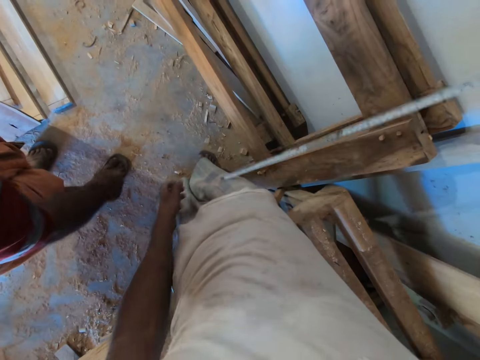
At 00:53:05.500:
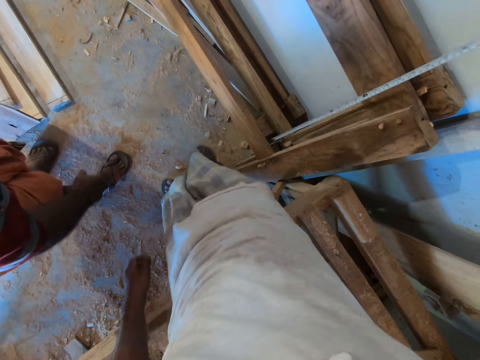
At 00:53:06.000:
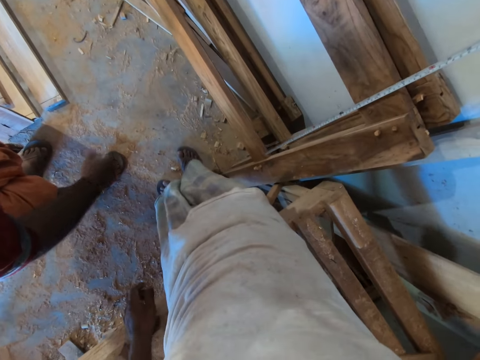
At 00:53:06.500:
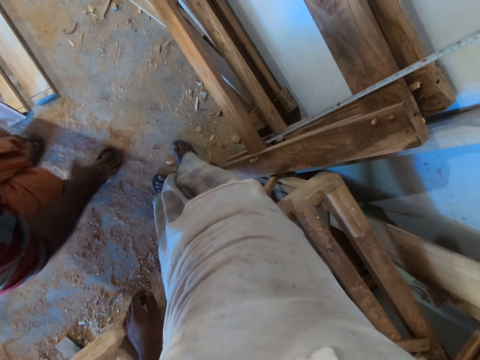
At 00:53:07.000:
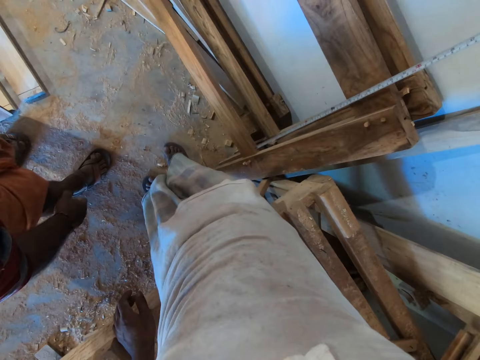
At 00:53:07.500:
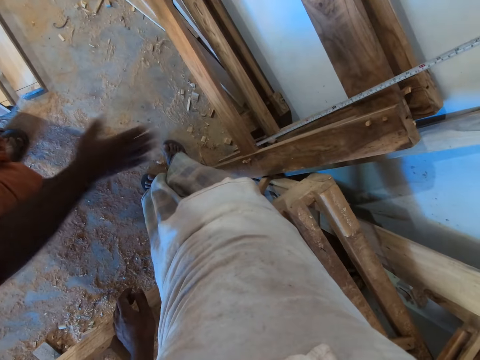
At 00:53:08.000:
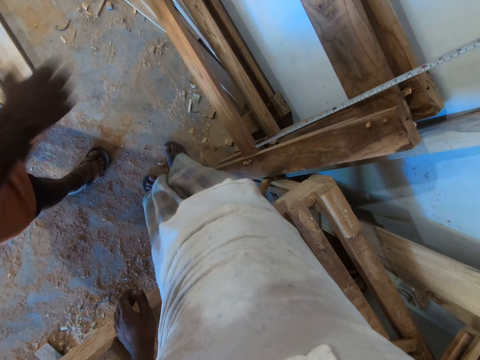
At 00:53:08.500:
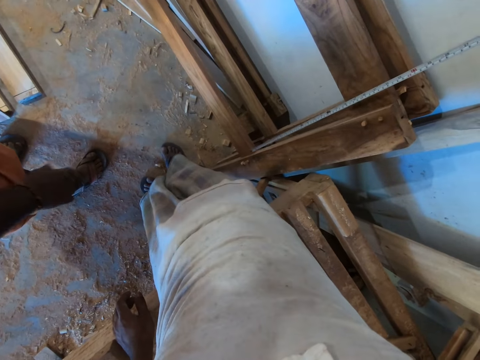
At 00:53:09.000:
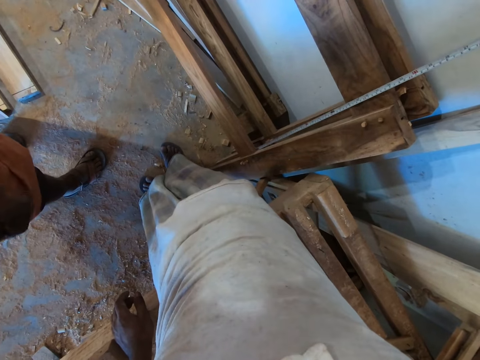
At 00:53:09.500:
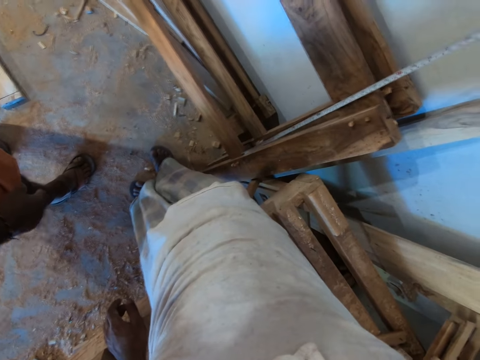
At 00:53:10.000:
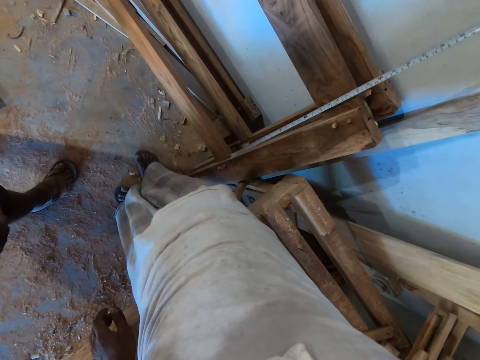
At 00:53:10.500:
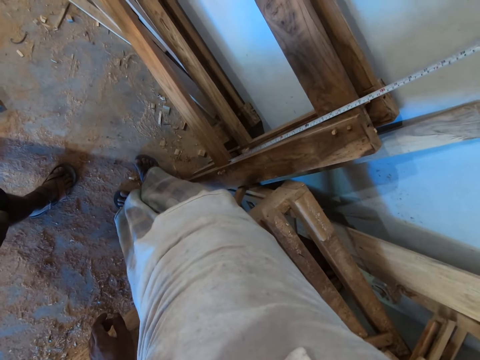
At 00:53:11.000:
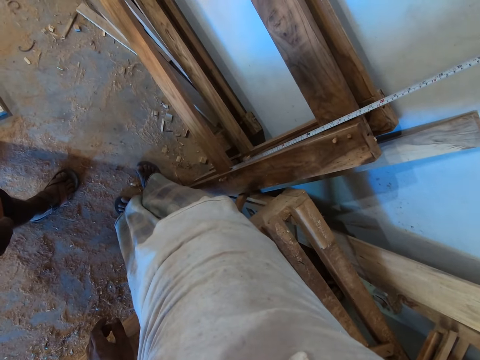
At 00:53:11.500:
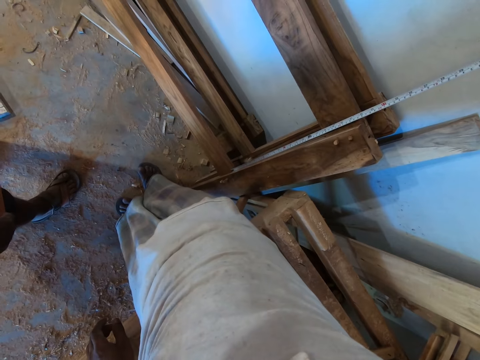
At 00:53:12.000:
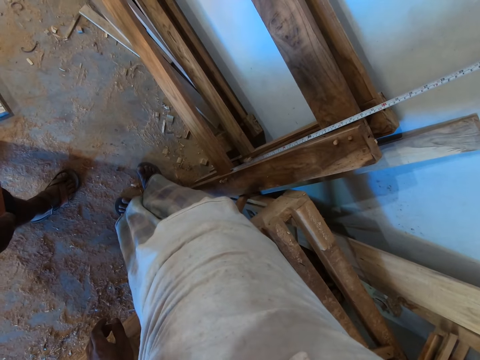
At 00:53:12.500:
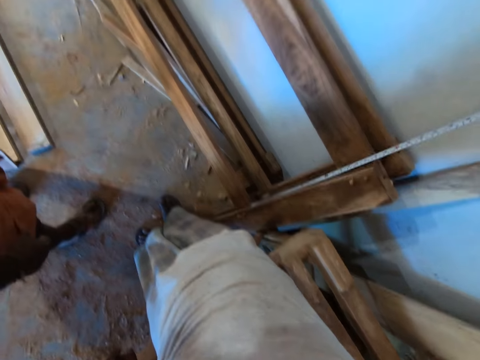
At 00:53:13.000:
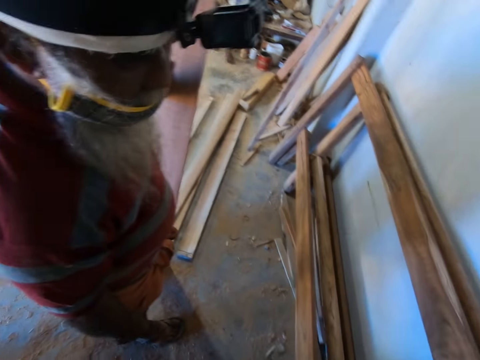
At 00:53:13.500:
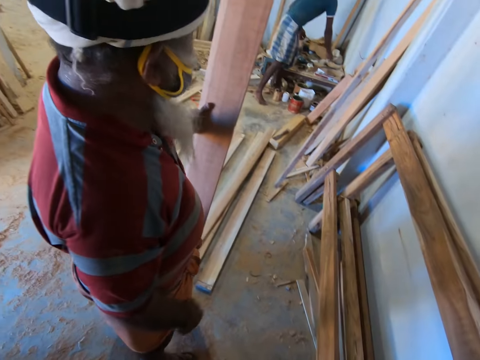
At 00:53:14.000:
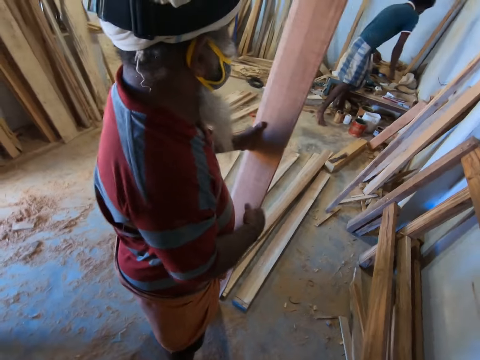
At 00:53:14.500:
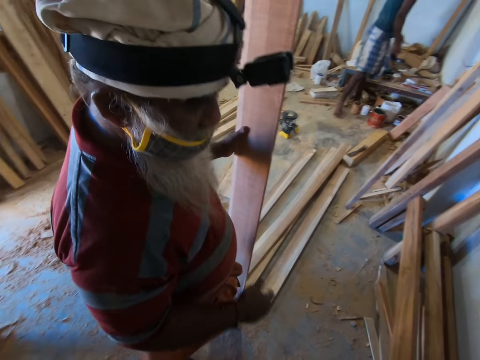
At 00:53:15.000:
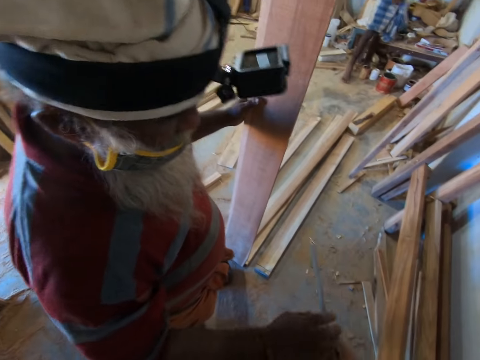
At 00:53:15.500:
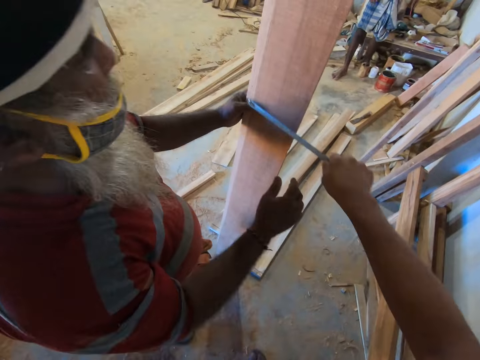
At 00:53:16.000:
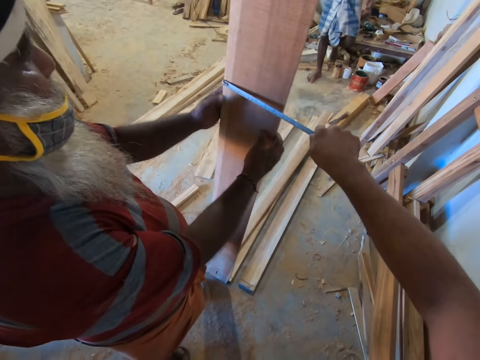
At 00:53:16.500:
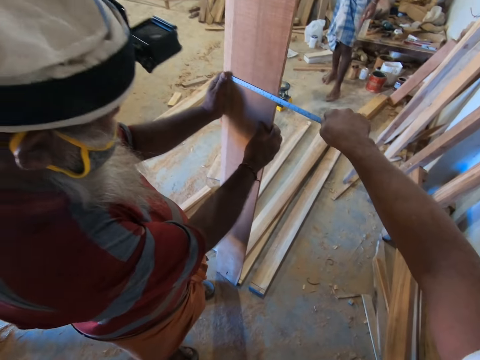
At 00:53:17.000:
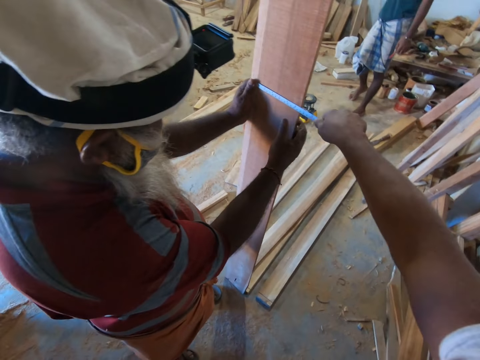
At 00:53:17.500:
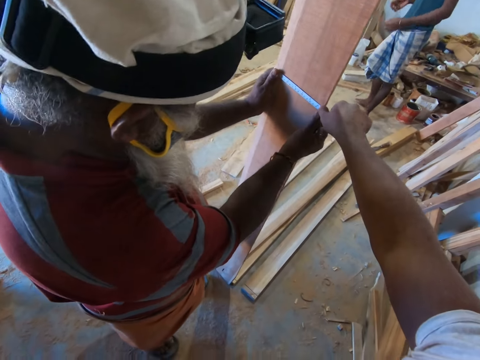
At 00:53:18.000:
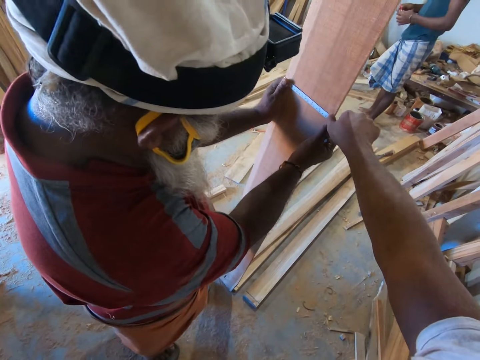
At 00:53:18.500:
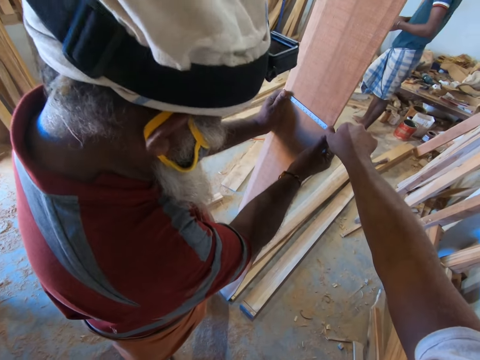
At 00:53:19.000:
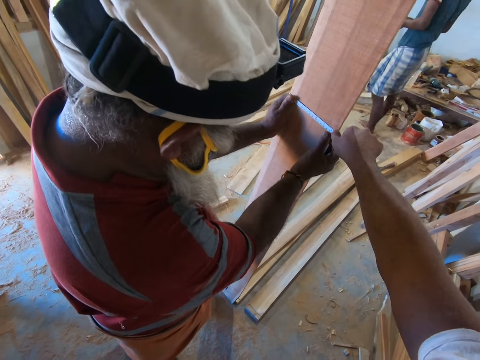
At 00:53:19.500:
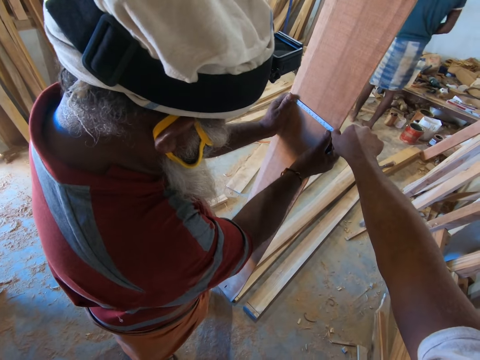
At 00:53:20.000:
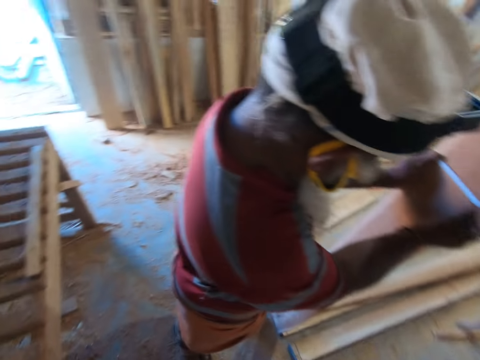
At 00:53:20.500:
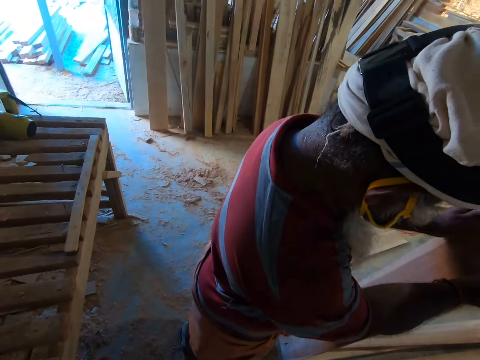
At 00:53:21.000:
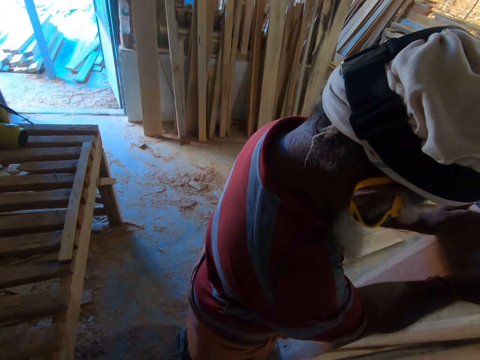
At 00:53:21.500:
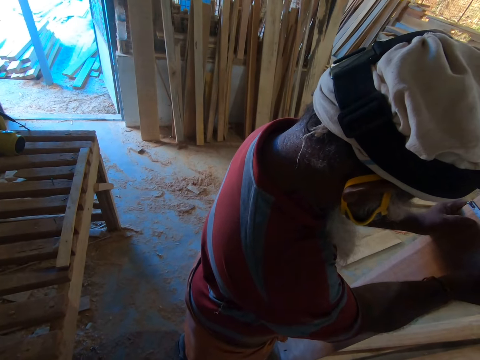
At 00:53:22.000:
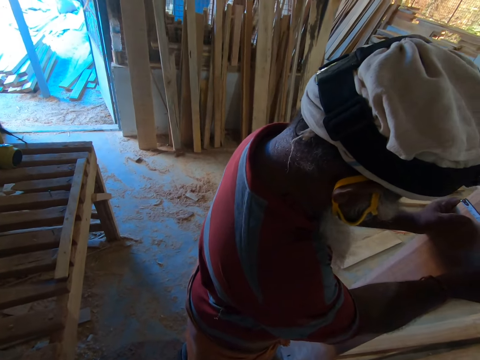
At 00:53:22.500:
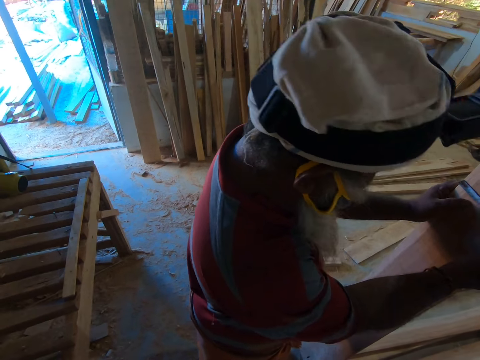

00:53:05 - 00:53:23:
The camera wearer measures the wooden frame with the measuring tape using his right hand. He measures the wood in the man's hands with the measuring tape in his right hand. The man holds the wood in his left hand with his right hand. The man arranges the measuring tape on the wood in his hands. The camera wearer interacts with the man.

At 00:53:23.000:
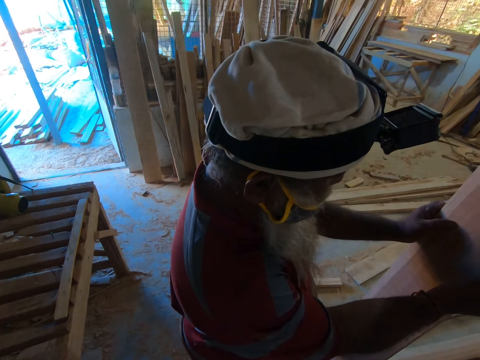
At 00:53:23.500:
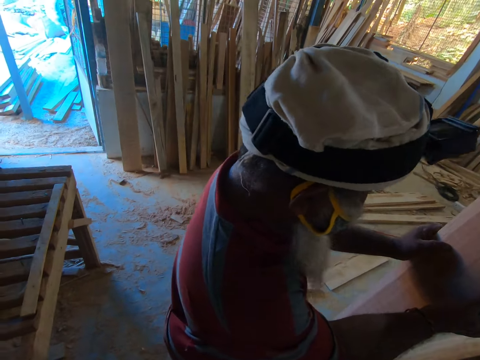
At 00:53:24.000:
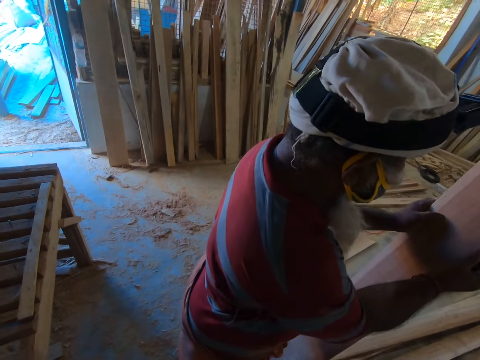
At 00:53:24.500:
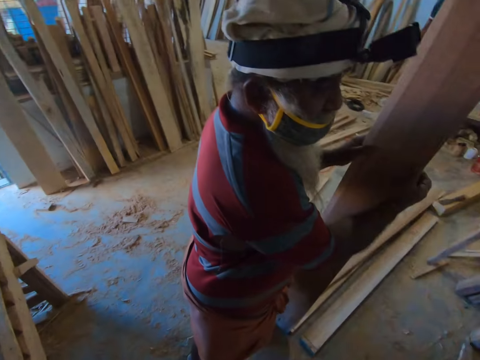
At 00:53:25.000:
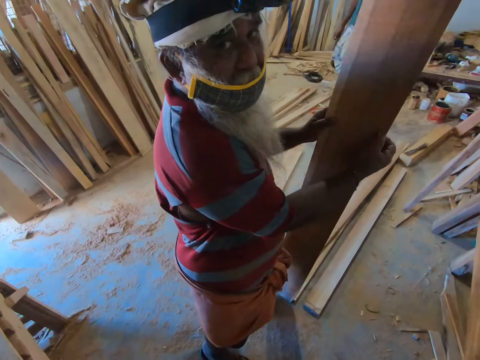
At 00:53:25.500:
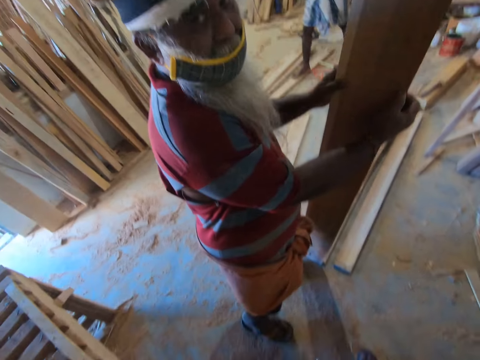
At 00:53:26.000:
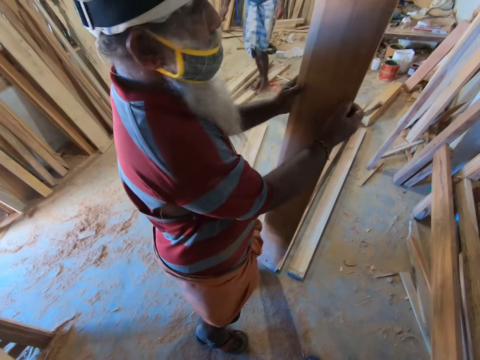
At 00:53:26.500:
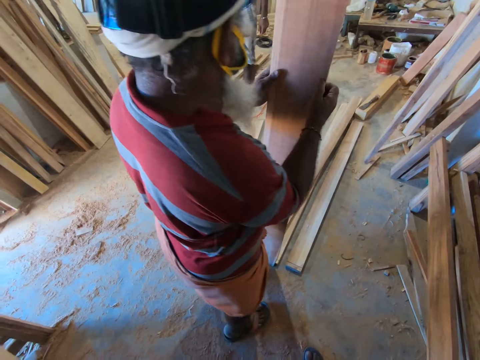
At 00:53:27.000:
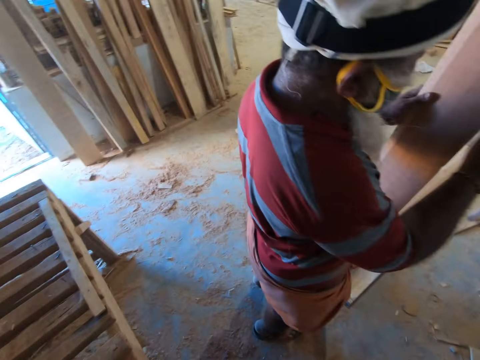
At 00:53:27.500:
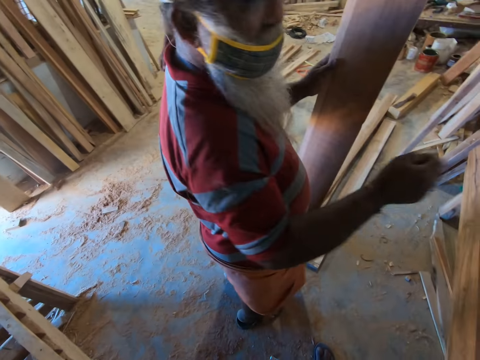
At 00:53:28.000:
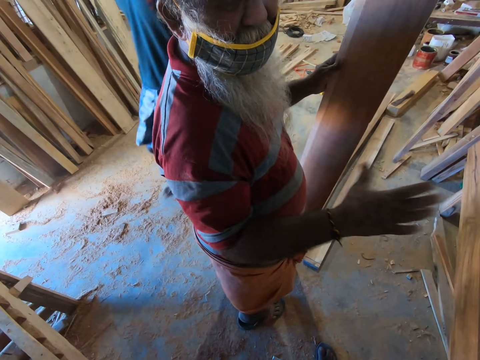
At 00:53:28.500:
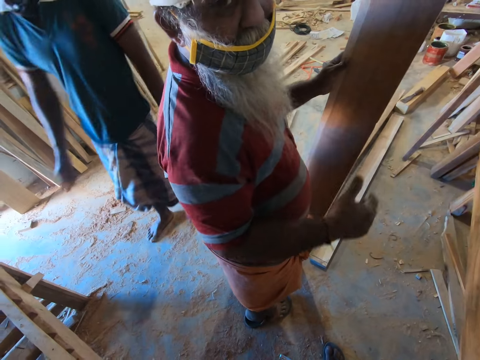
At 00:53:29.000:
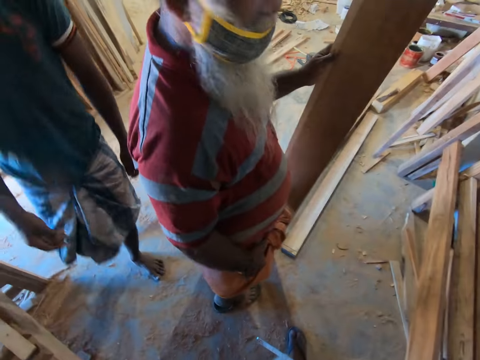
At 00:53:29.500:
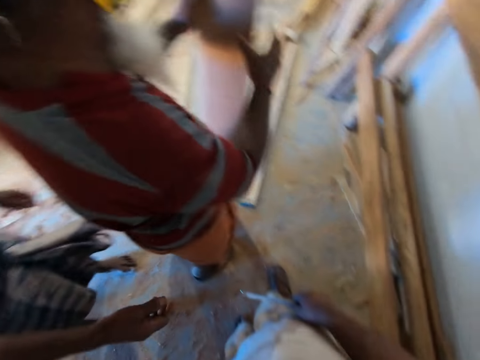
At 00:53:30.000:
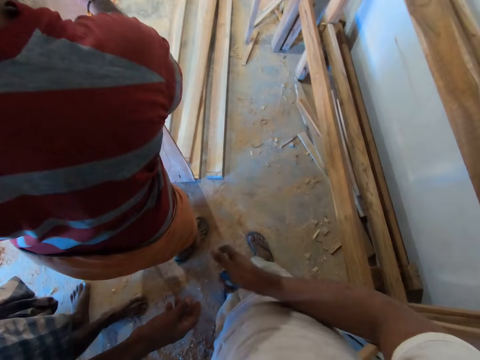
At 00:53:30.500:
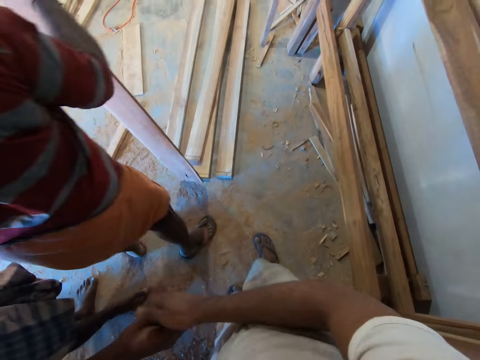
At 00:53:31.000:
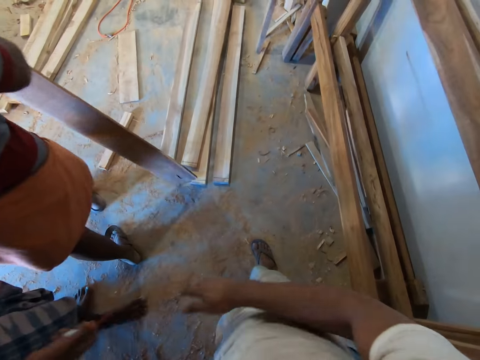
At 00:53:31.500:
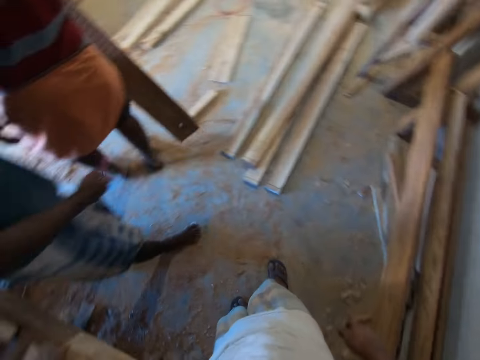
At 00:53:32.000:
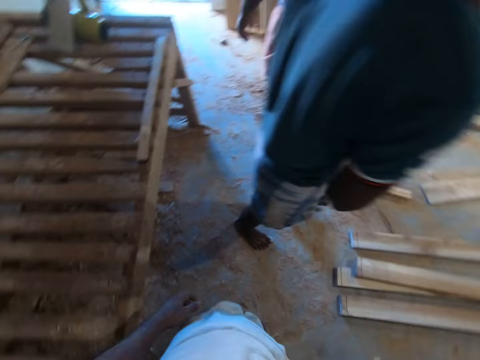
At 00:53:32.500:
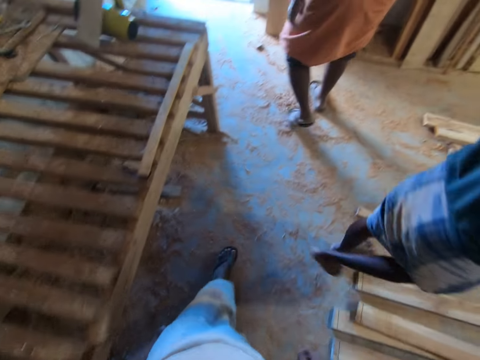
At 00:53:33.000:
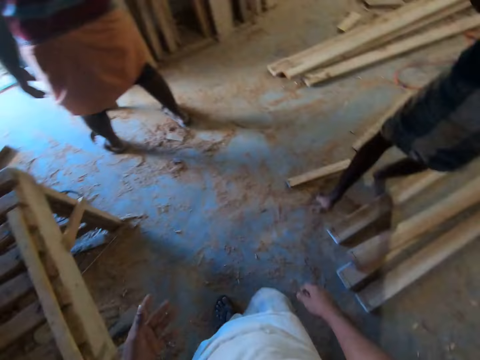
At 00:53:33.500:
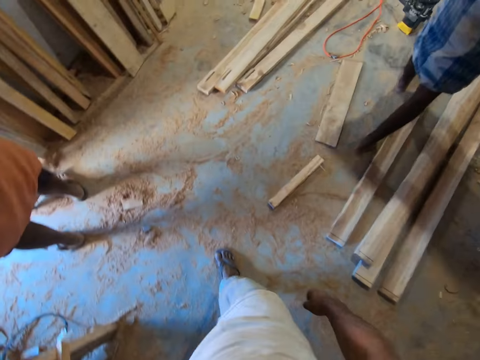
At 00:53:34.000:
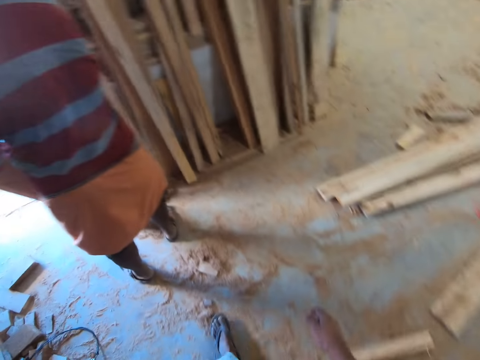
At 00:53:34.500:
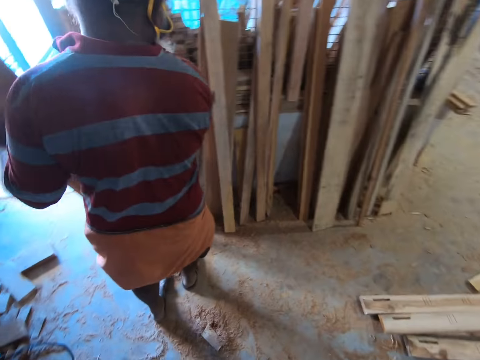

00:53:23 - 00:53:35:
A man and the camera wearer dialogue. Another man walks towards the camera wearer. The other man collects the measuring tape from the first man's right hand with his right hand. The first man walks away with the wood in both hands. The camera wearer walks out of the workshop. The other man walks in the workshop.
